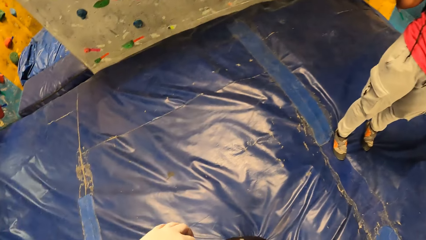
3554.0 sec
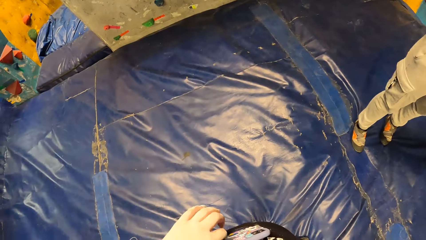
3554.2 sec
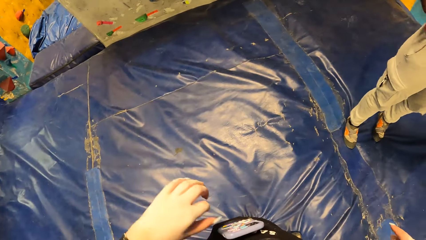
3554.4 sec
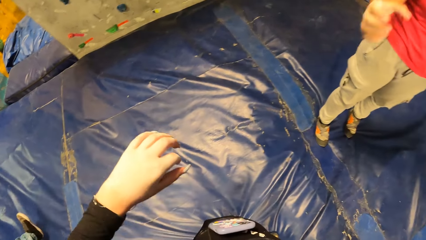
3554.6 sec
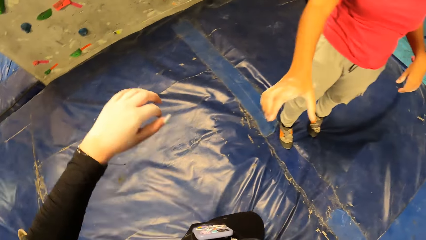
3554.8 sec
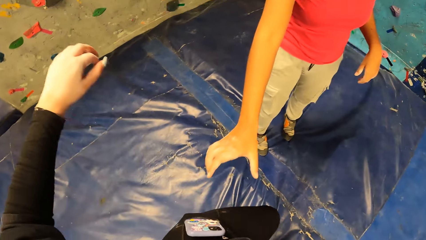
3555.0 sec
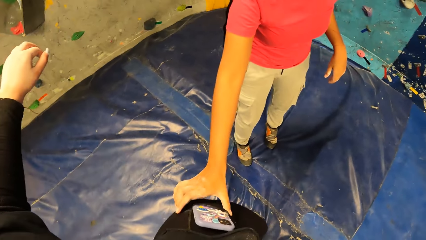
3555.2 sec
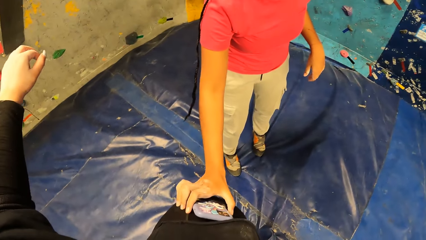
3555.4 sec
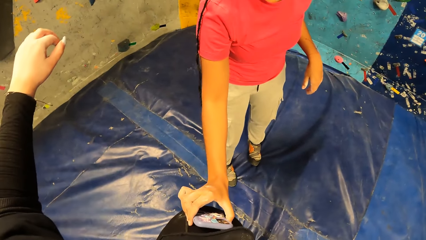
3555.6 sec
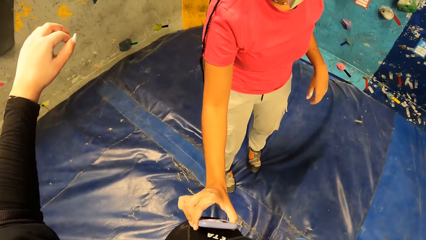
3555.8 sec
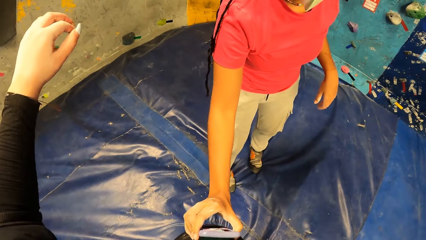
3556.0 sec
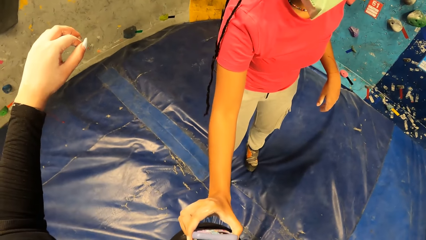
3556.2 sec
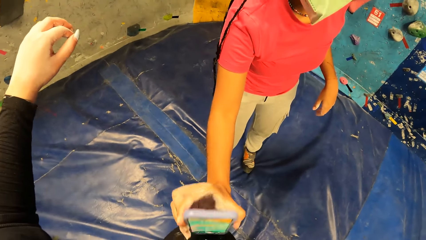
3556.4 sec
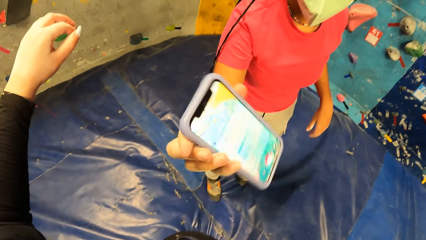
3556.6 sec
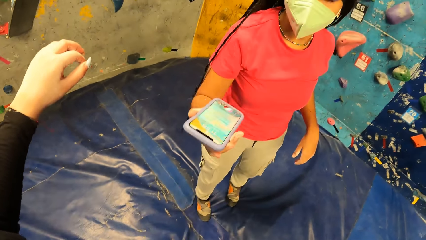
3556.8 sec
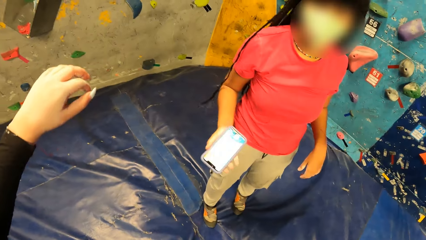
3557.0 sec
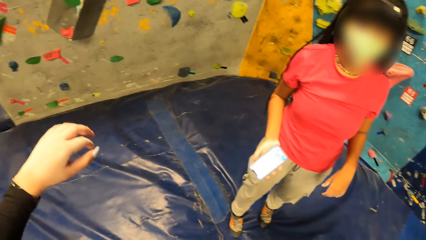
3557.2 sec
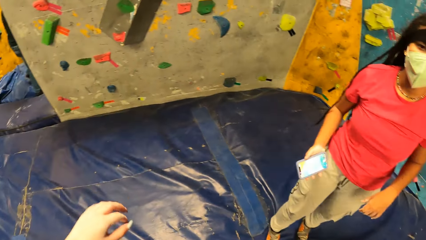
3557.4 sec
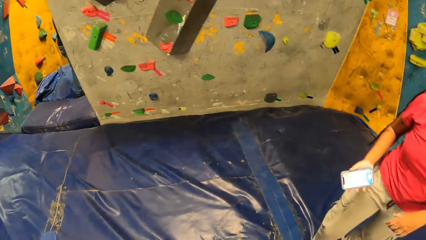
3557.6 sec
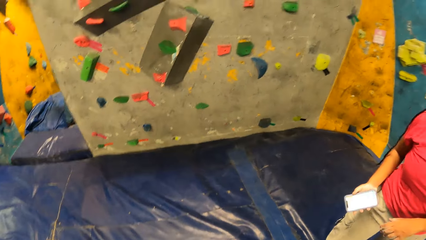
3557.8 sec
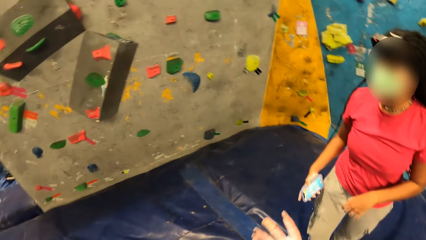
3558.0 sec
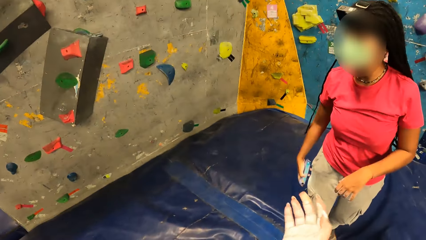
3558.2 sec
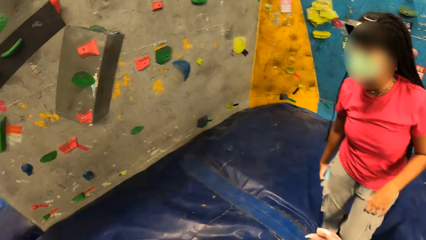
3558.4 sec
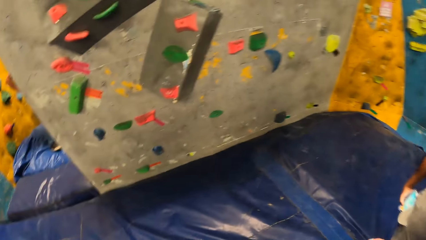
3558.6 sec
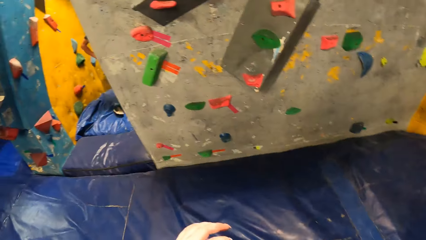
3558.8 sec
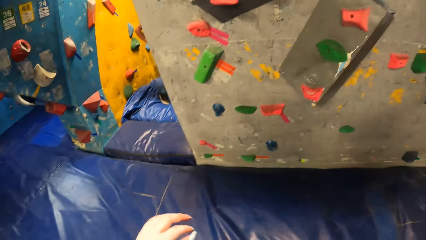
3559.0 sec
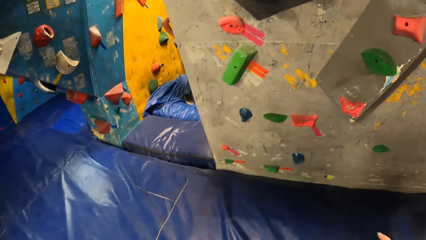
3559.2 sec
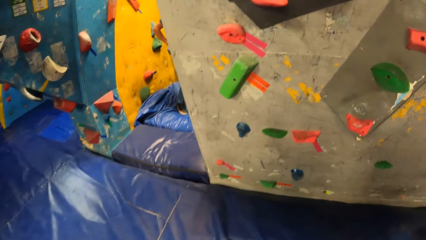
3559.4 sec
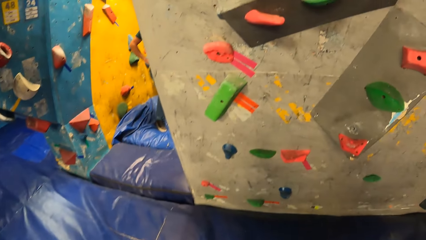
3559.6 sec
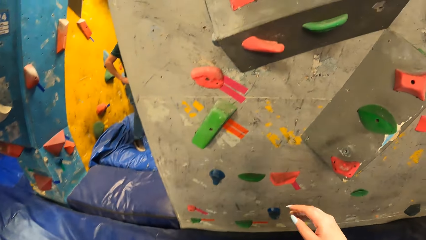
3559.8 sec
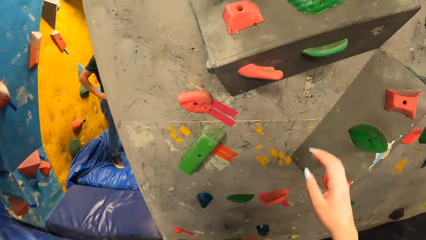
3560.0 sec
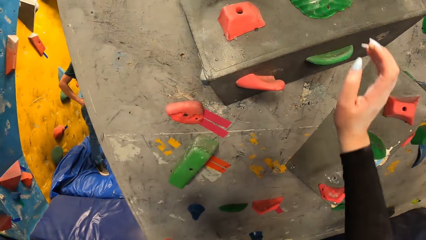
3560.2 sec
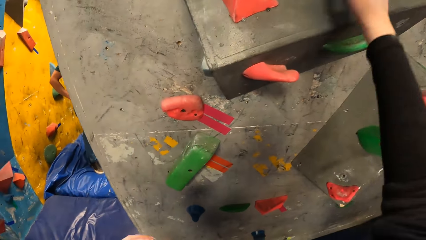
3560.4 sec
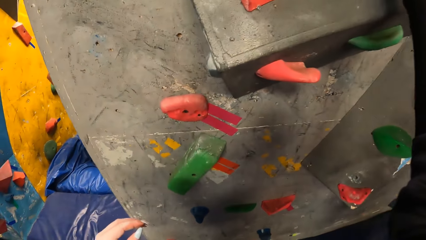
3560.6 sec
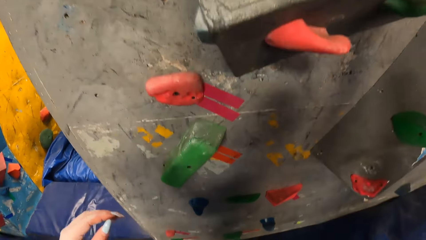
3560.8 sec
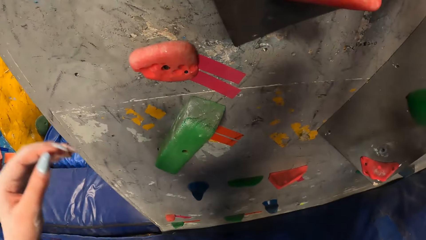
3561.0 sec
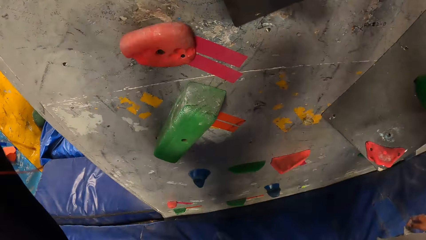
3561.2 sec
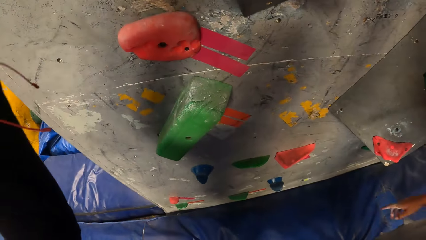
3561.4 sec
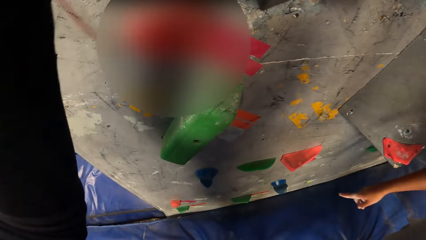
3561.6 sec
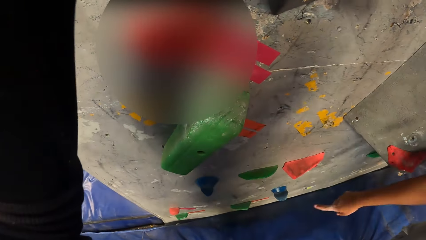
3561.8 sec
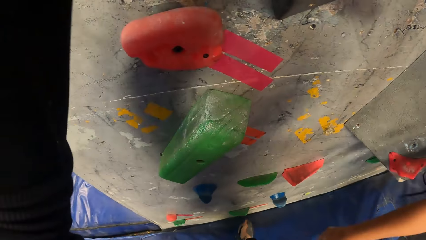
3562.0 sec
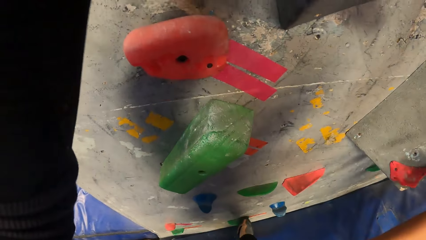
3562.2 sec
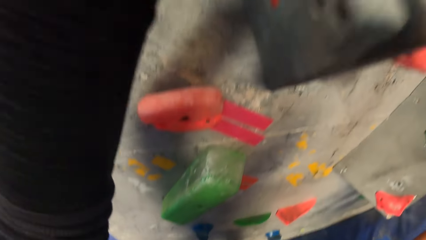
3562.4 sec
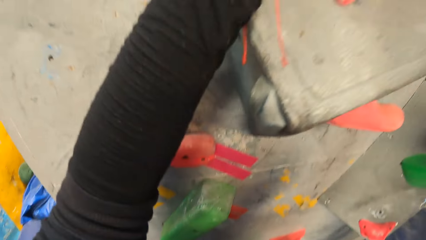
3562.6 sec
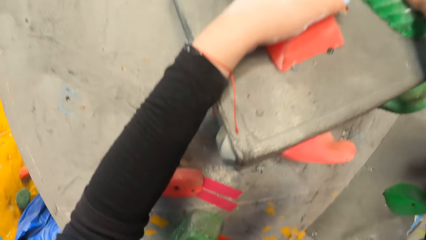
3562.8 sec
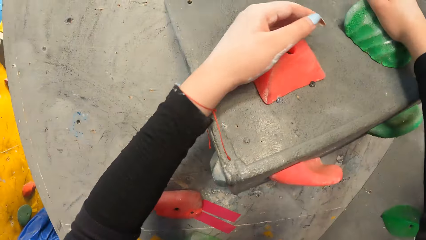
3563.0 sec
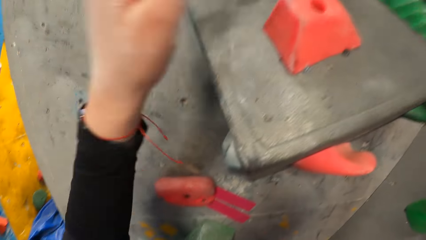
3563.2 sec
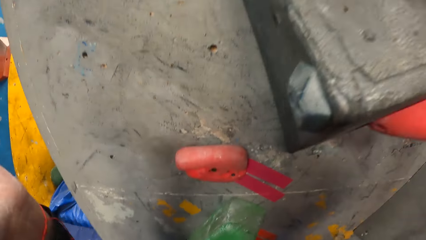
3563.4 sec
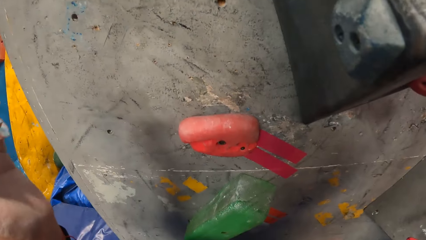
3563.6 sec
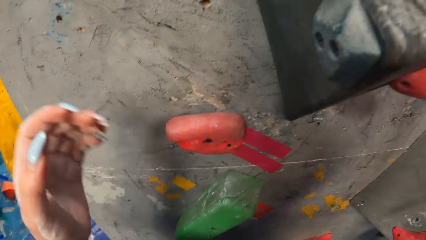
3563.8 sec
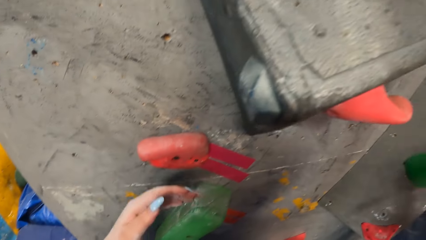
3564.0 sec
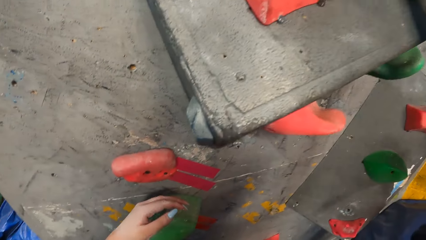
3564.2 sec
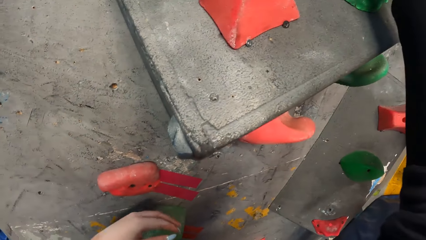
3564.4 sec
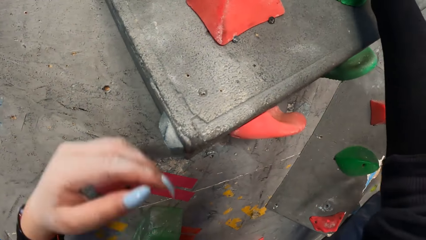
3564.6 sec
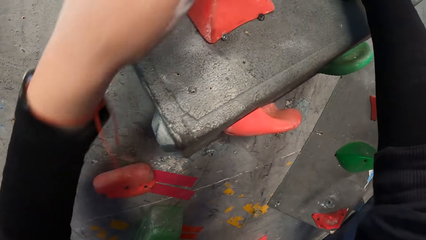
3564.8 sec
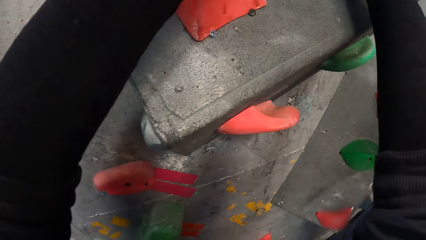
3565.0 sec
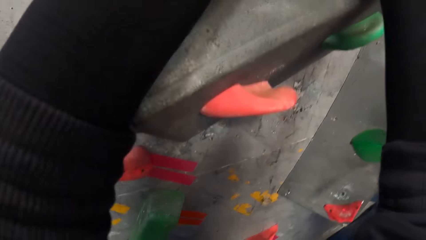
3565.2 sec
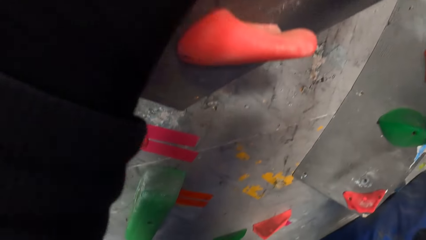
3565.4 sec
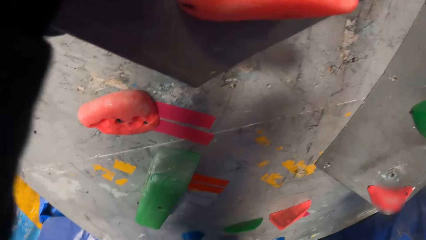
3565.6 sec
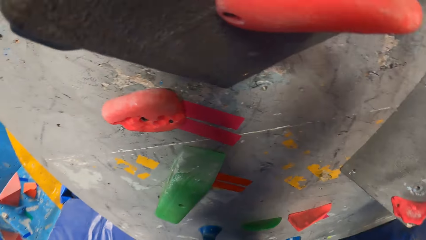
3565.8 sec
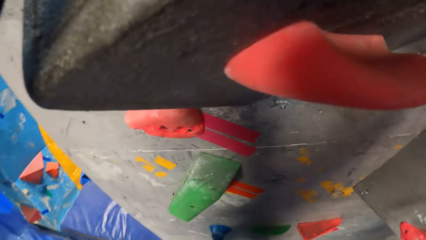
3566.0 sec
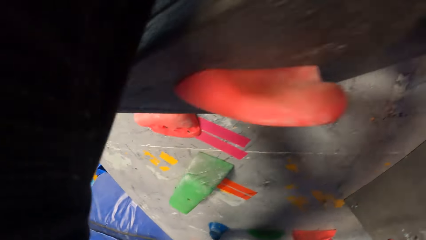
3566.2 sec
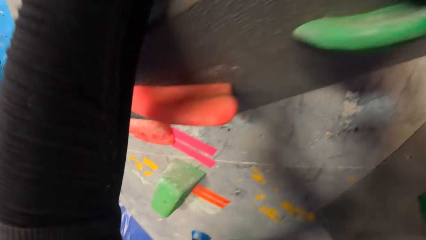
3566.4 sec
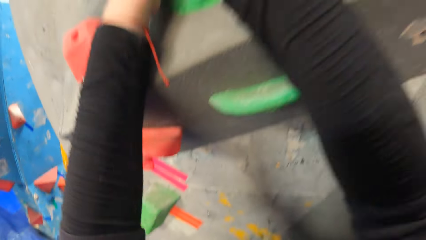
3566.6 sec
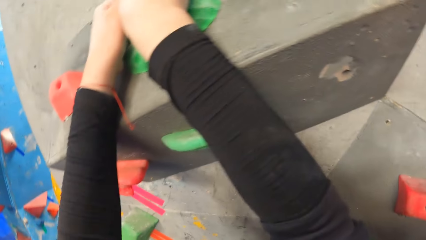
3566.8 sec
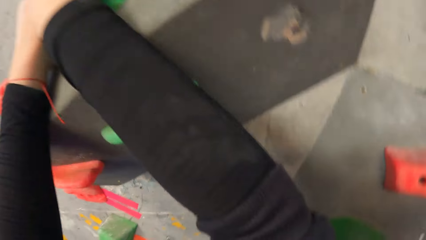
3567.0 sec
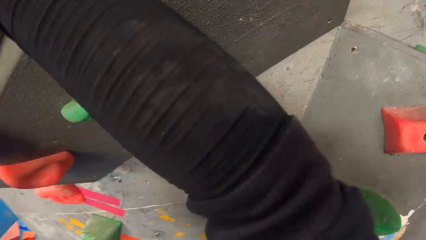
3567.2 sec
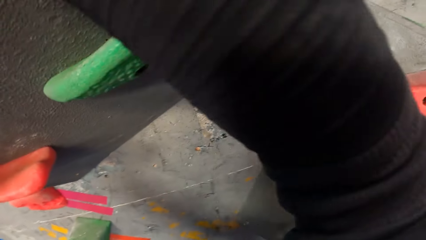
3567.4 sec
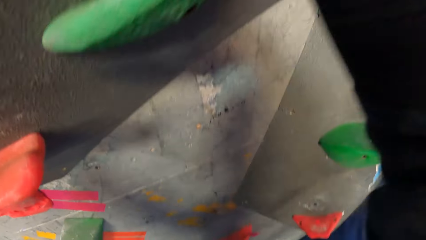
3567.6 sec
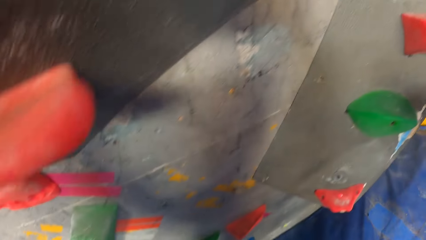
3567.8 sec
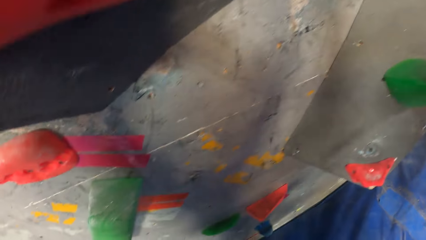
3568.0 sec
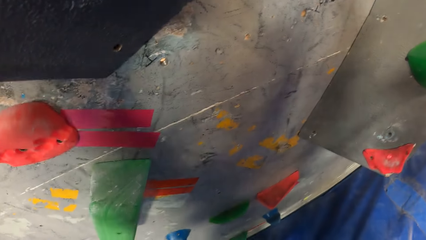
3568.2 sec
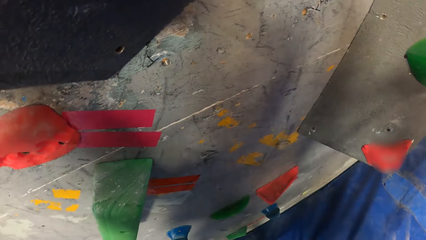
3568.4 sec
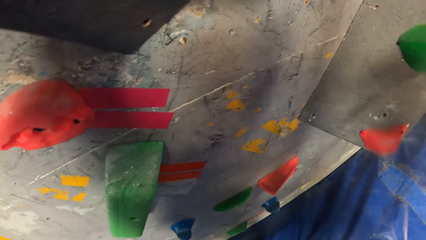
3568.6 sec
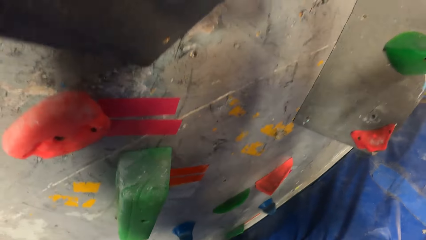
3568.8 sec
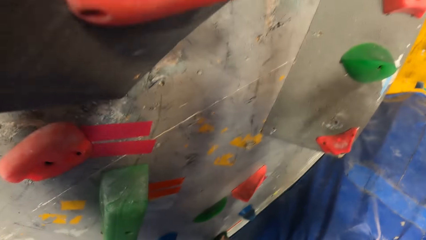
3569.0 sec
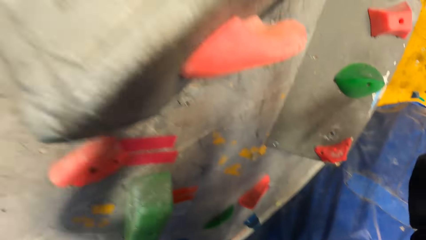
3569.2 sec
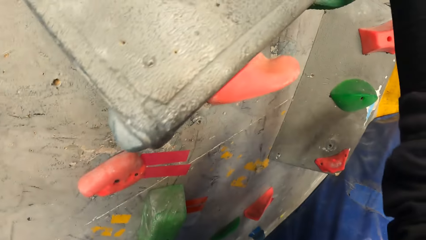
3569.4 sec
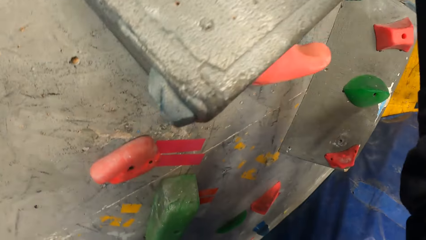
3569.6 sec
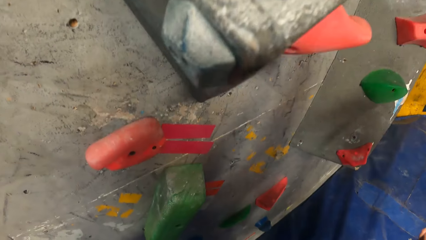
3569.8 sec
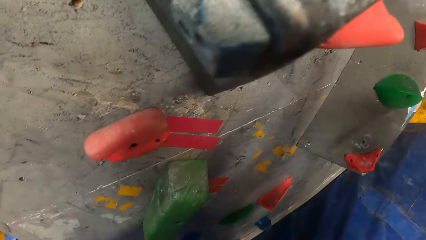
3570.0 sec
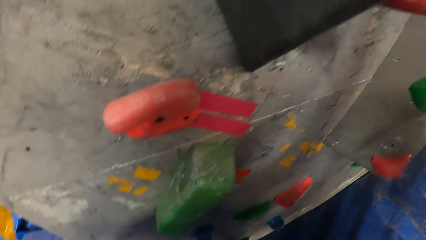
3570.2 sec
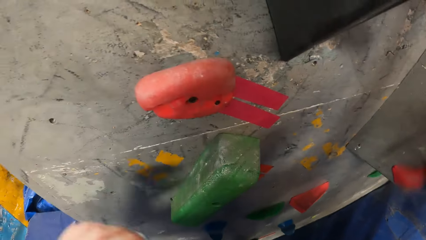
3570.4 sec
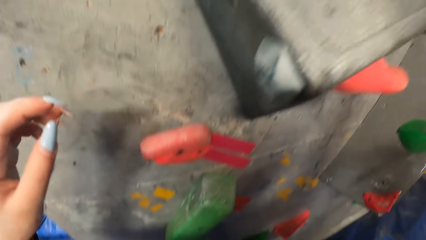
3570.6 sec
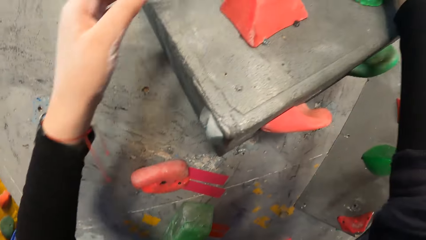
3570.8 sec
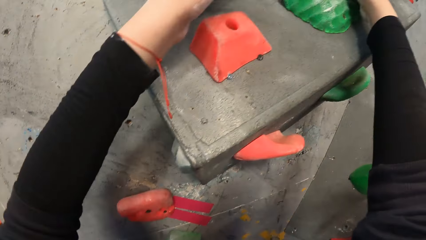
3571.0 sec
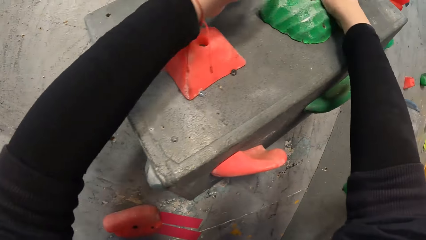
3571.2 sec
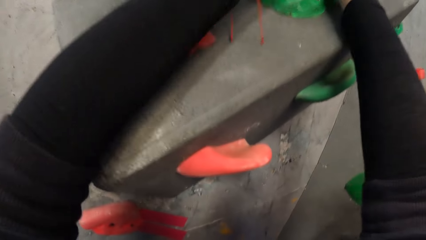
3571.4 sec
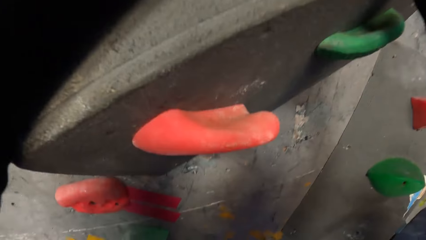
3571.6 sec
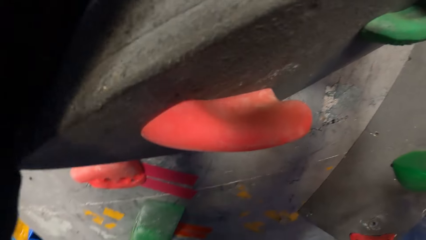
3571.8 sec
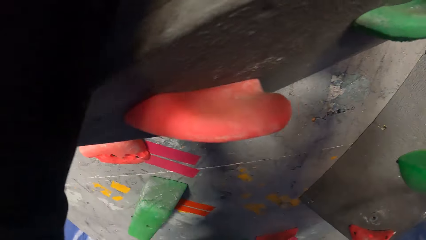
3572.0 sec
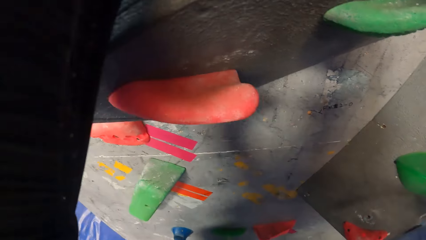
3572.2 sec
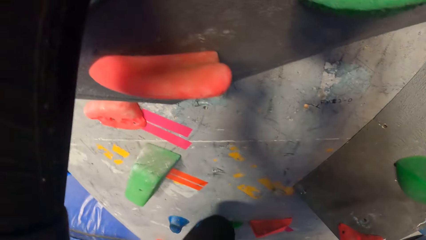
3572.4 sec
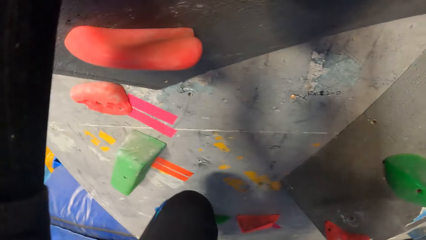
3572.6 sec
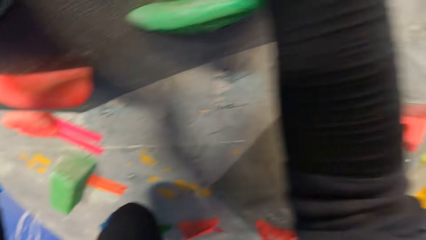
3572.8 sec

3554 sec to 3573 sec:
A woman removes a phone from a bag with her right hand. The camera wearer places her right hand on the hand hold on the wall. She places her left hand on the hand hold on the wall. She climbs the wall with both hands on the hand holds. She places her left hand on the hand hold on the wall.
